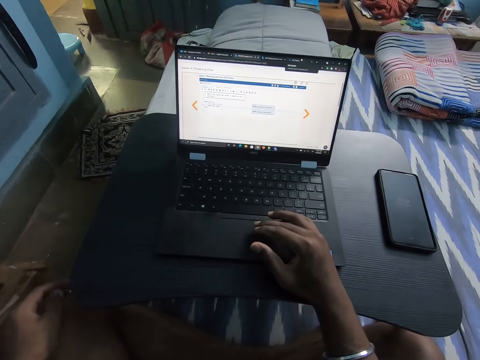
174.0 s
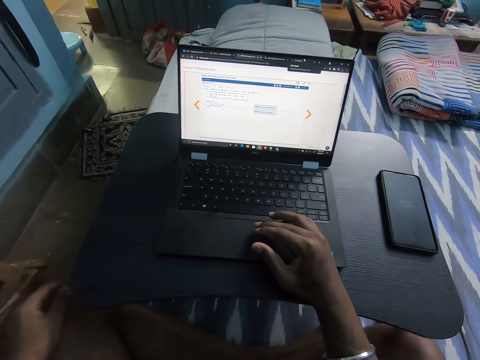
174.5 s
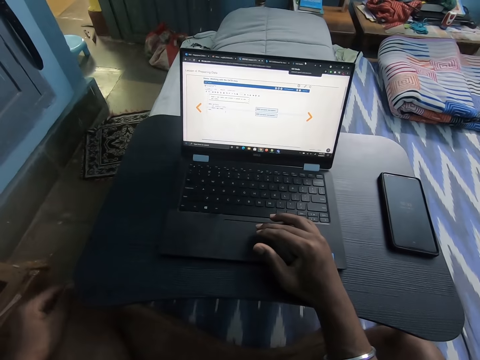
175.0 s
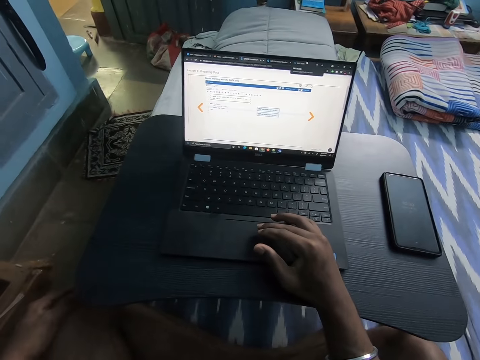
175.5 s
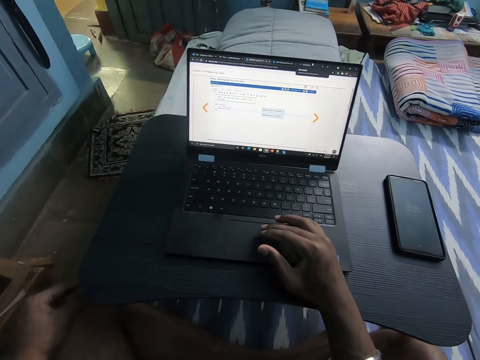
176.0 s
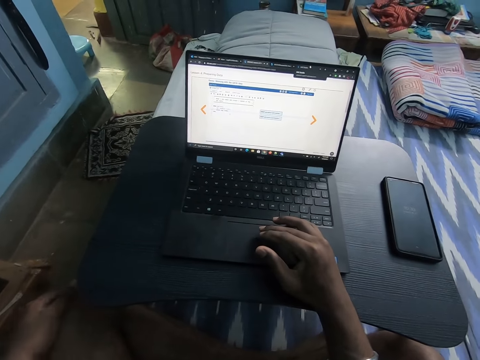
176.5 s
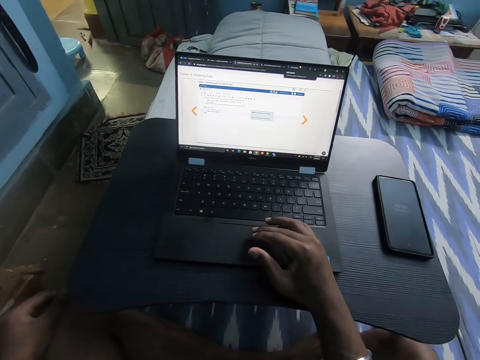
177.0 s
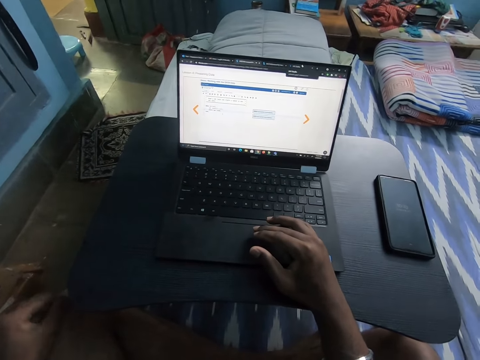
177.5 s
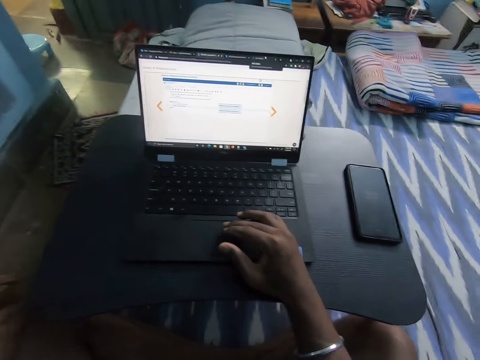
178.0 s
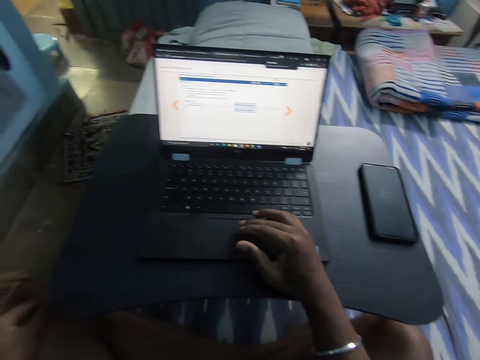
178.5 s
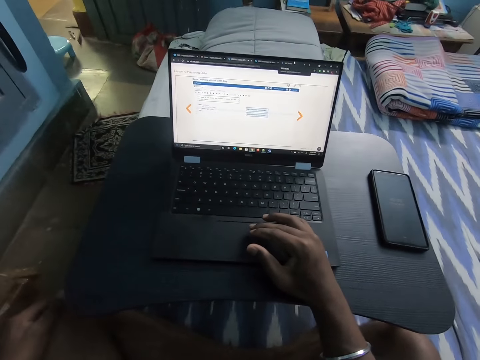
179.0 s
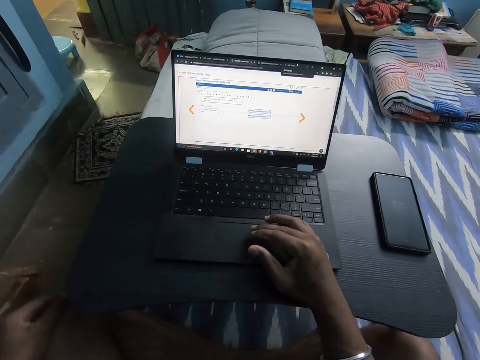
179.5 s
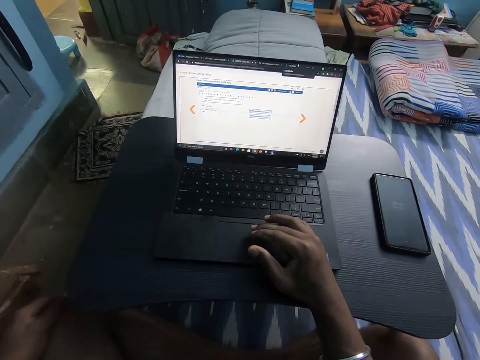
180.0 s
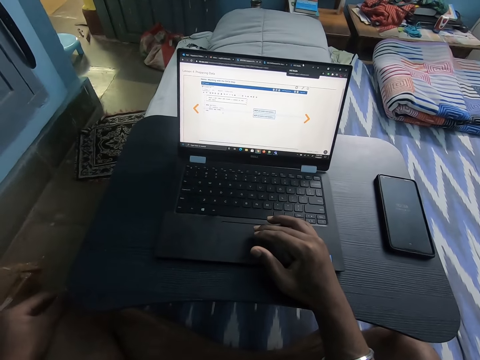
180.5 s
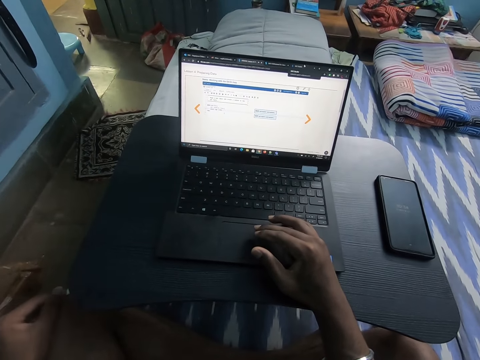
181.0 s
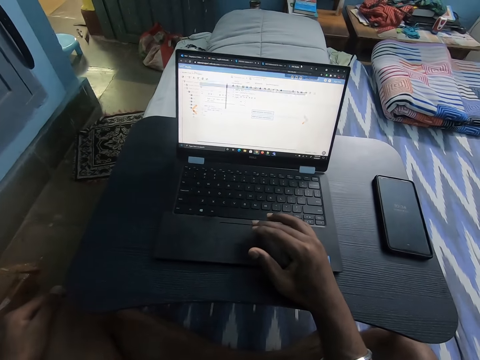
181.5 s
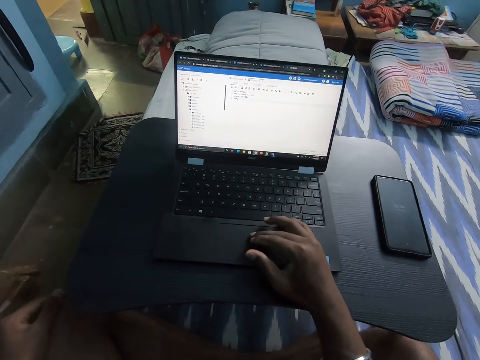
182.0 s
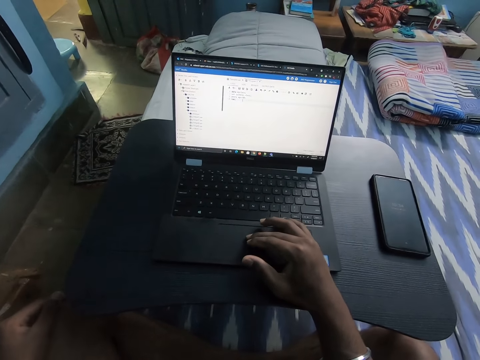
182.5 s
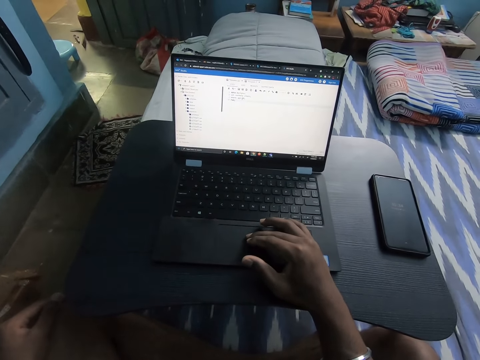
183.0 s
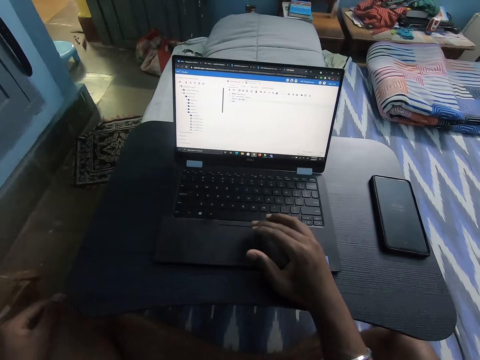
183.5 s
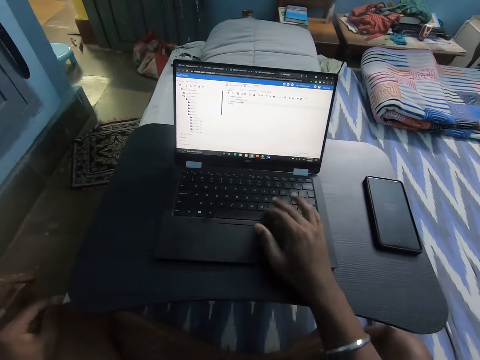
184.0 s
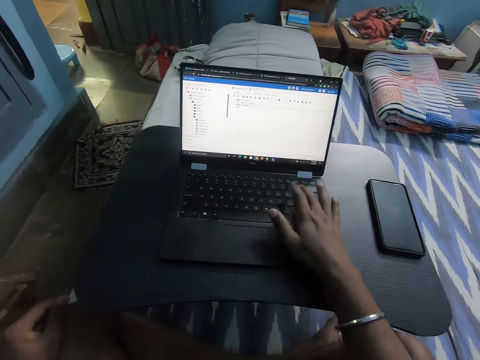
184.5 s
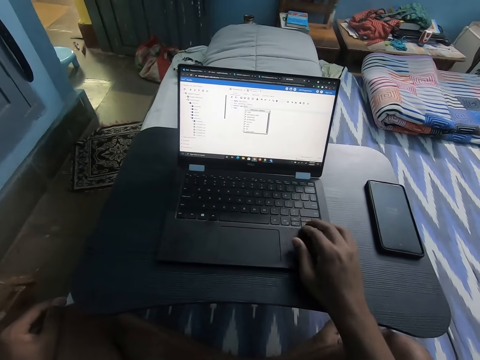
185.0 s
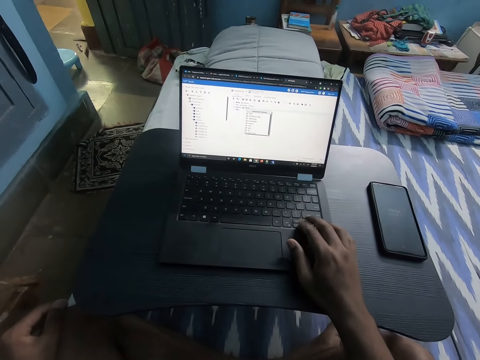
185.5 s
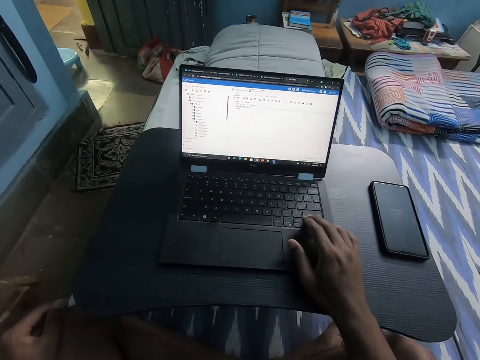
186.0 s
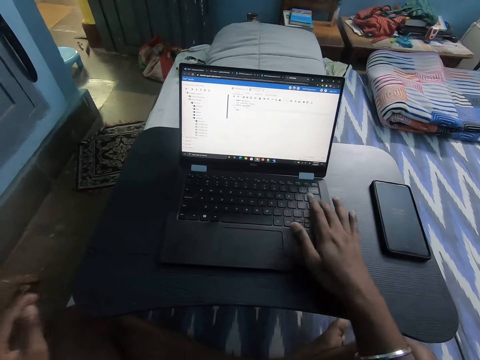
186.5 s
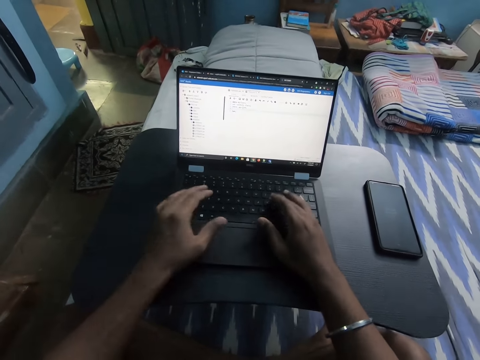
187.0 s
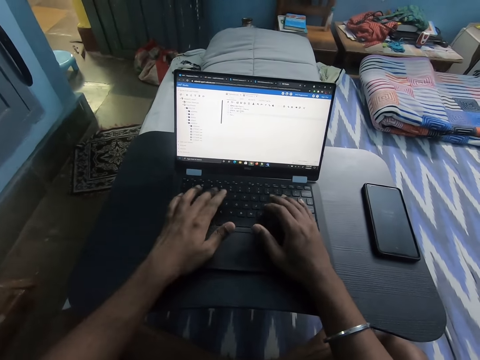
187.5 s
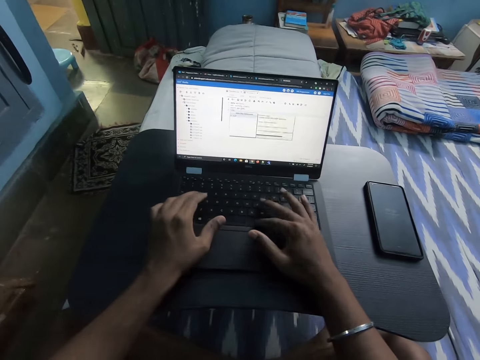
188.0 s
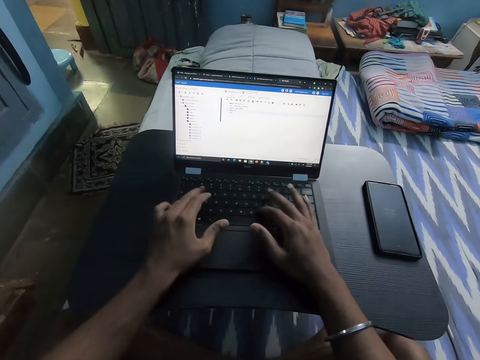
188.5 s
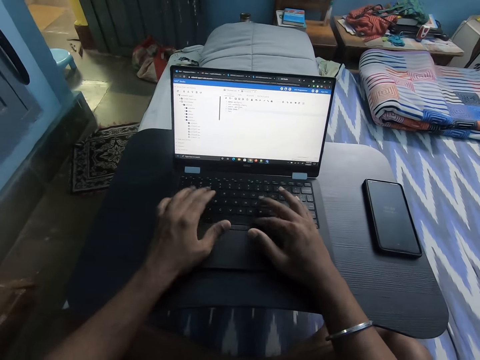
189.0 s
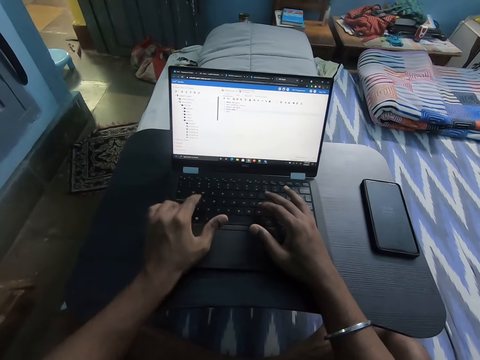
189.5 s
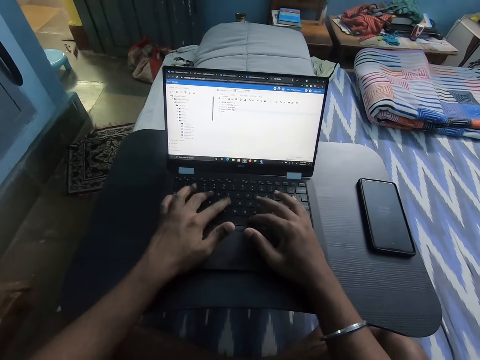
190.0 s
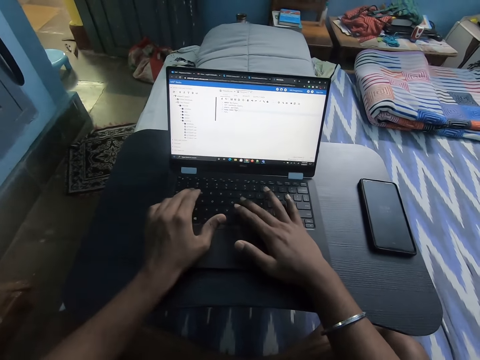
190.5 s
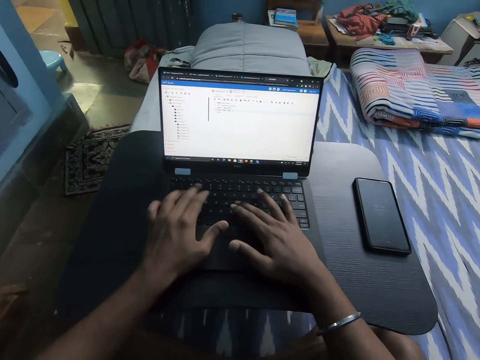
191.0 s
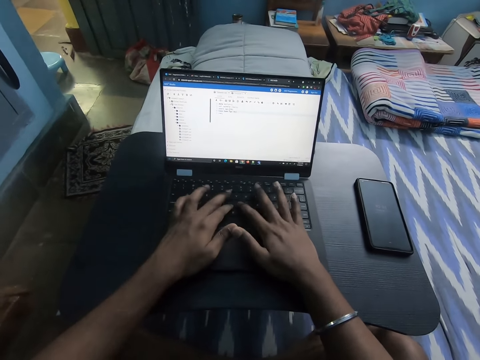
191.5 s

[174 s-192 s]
The camera wearer looks at the laptop. They scroll the laptop. They type words into the laptop. They operate the laptop on the table with both hands.

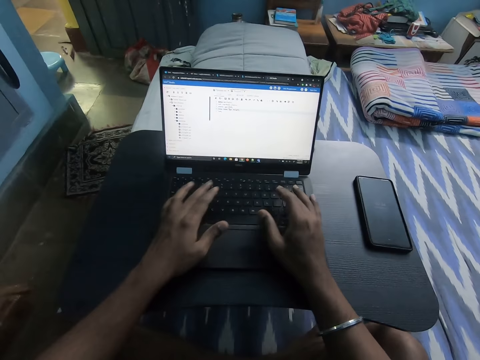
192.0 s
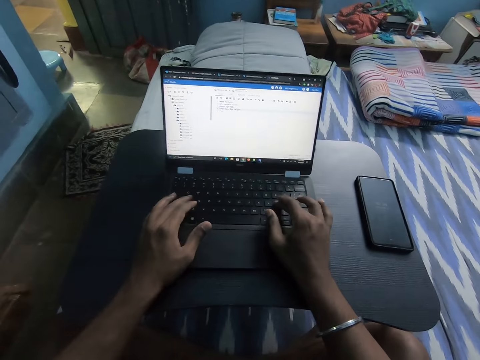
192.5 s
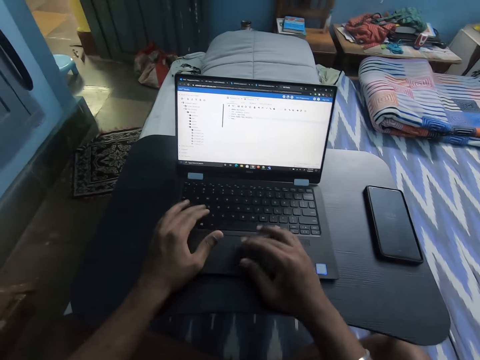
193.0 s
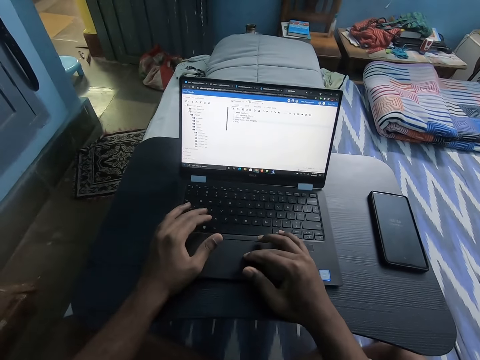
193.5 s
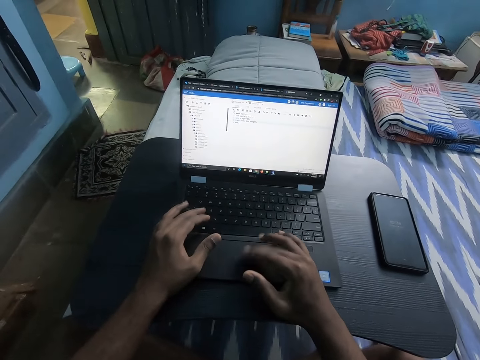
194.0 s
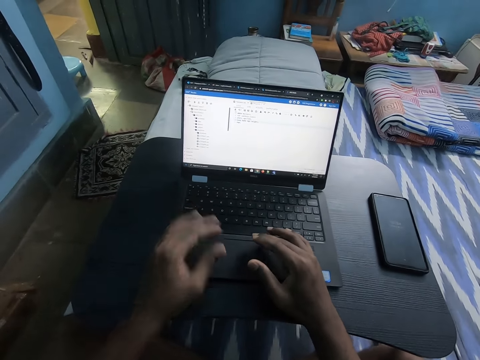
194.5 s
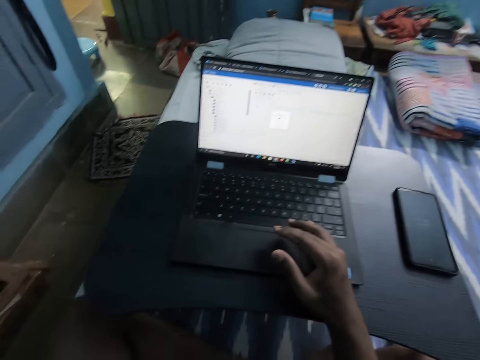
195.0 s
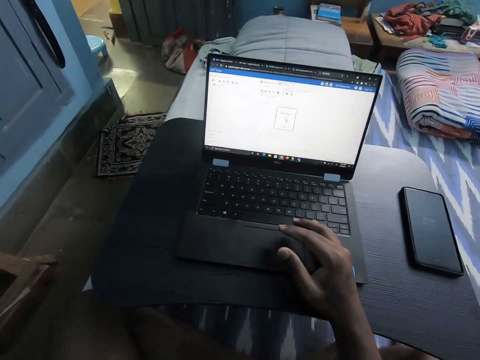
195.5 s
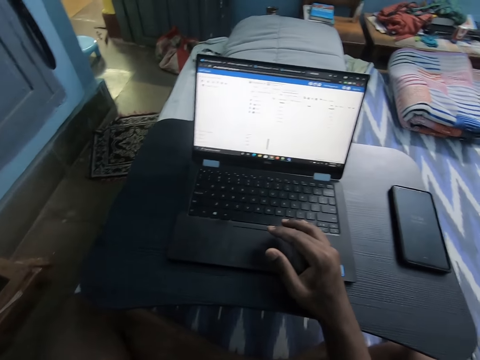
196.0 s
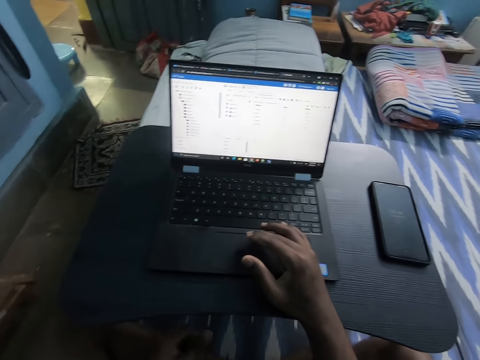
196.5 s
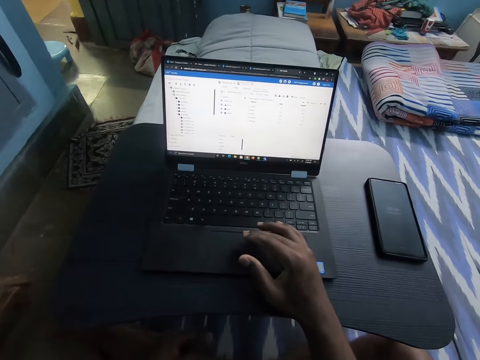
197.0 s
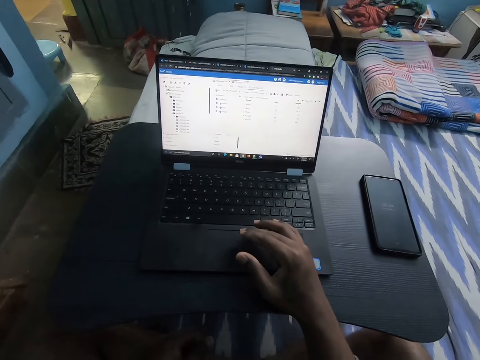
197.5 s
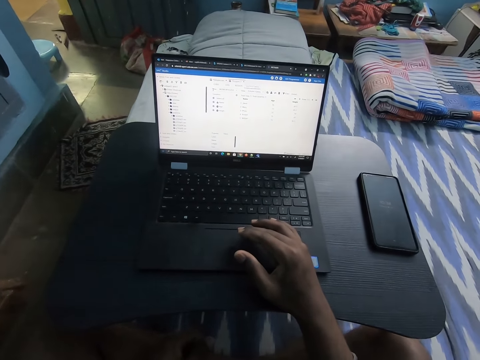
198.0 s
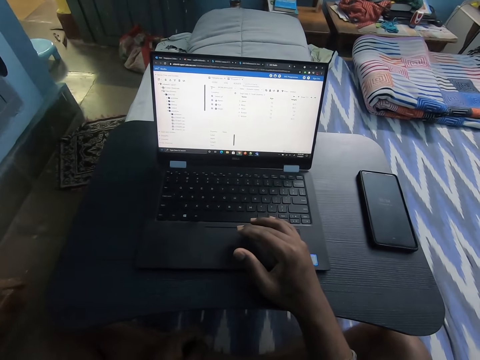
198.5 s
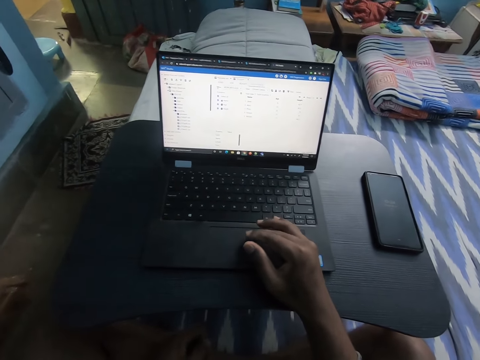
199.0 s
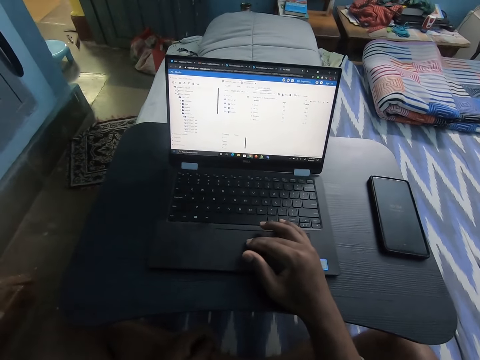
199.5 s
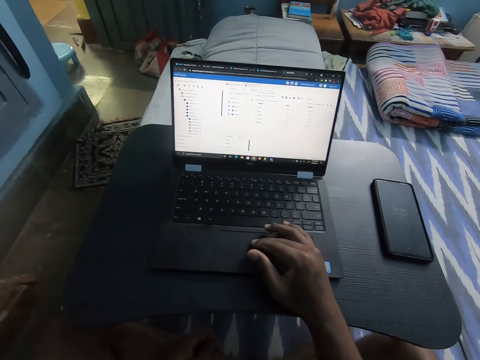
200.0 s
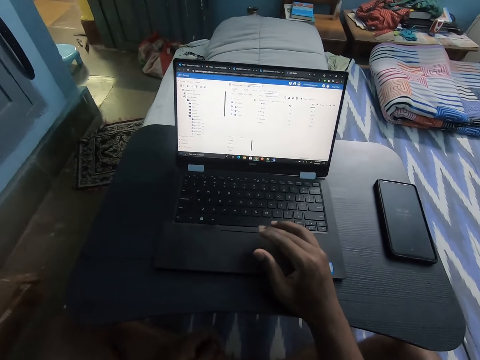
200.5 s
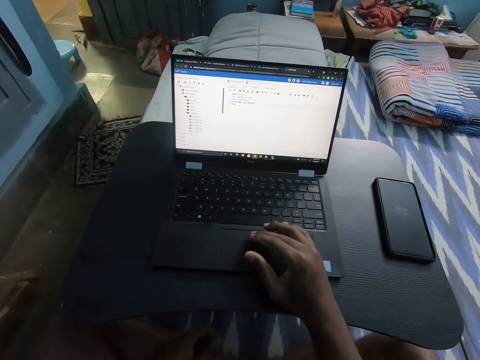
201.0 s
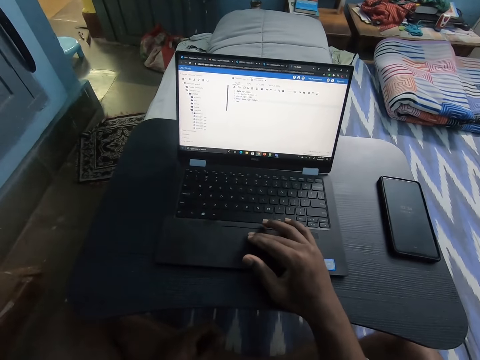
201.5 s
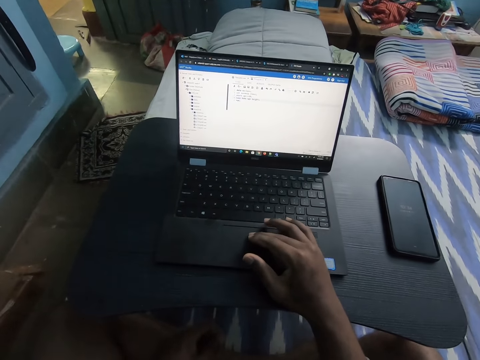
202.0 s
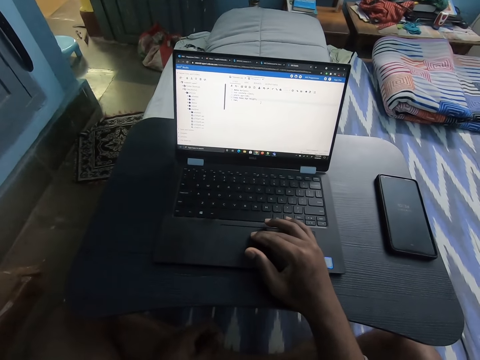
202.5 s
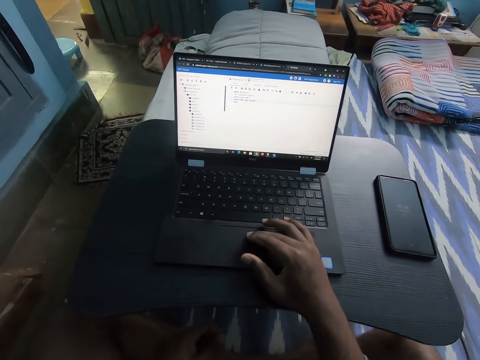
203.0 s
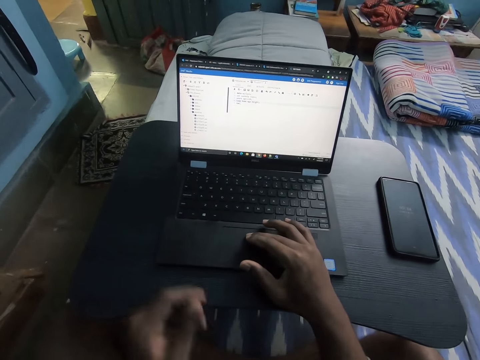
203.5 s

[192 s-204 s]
The camera wearer scrolls the laptop. They look at the laptop. They scroll the laptop.
